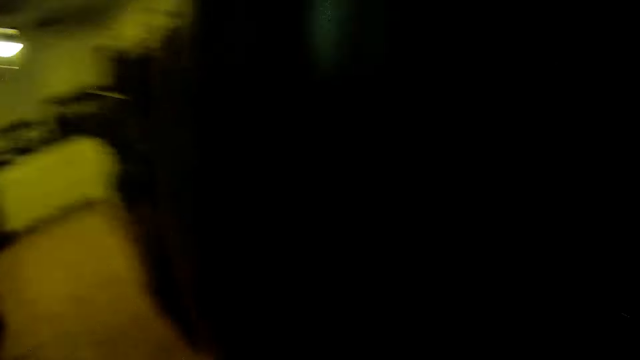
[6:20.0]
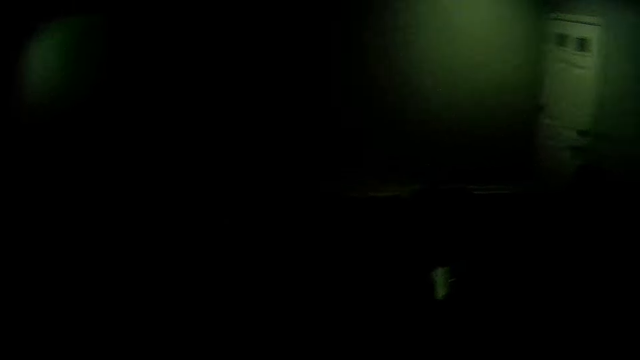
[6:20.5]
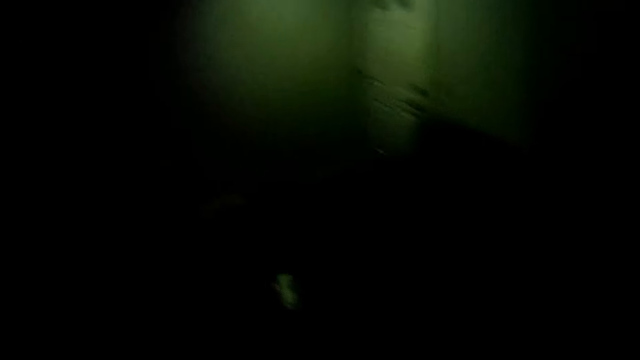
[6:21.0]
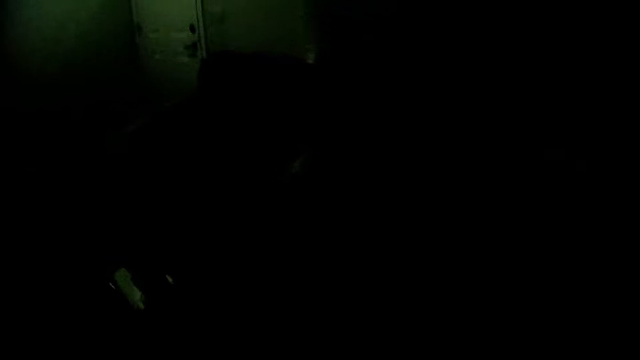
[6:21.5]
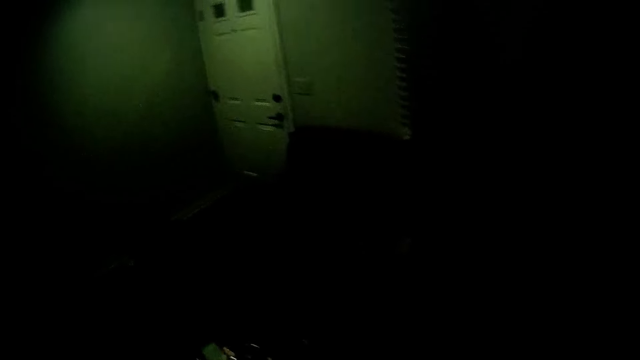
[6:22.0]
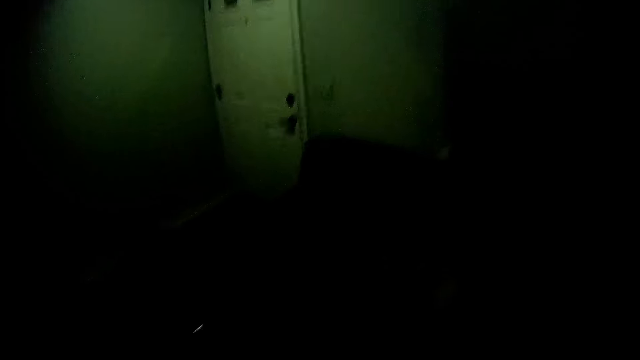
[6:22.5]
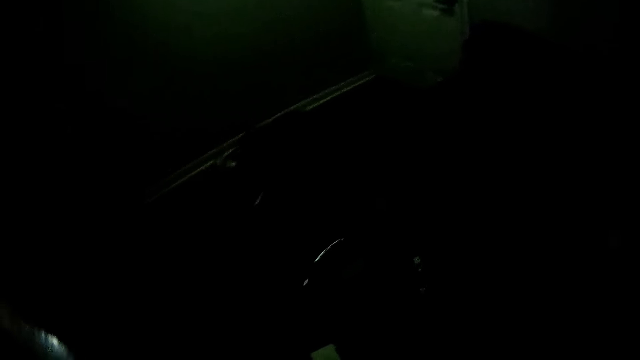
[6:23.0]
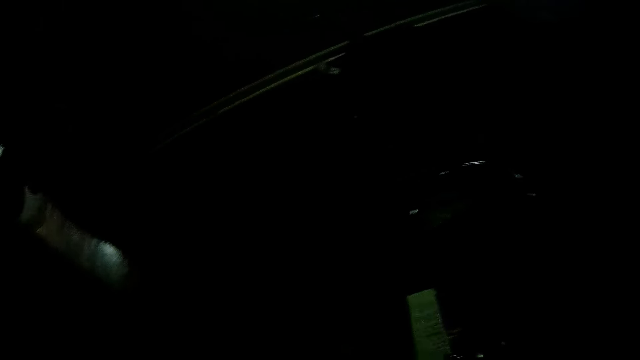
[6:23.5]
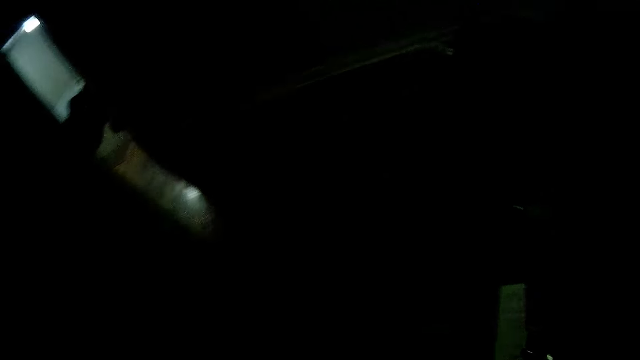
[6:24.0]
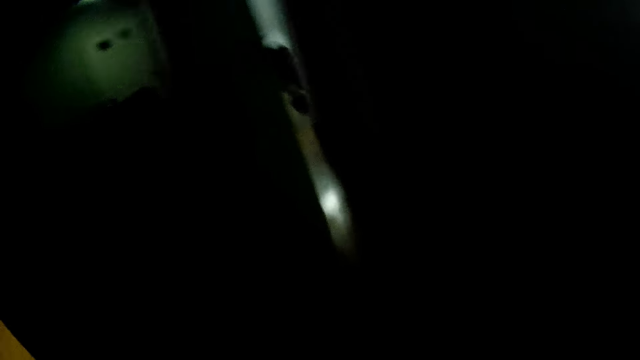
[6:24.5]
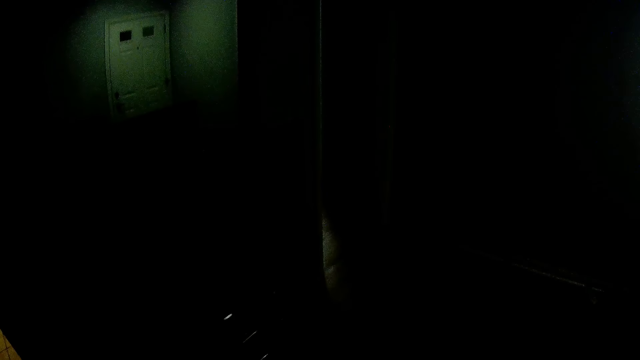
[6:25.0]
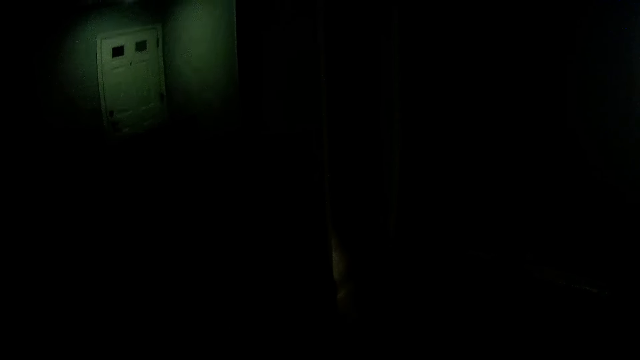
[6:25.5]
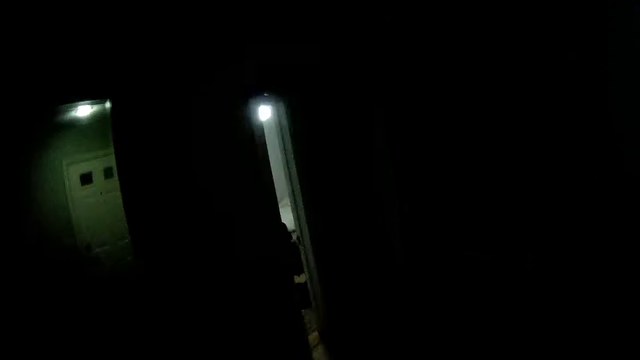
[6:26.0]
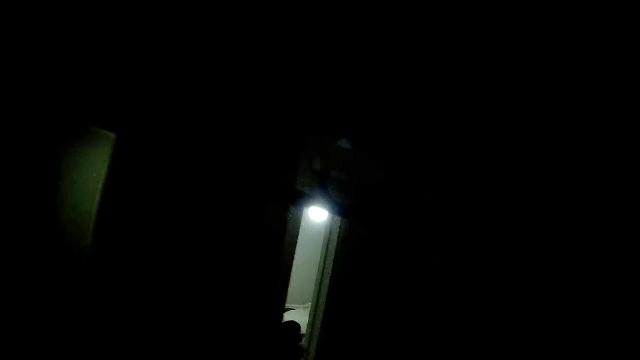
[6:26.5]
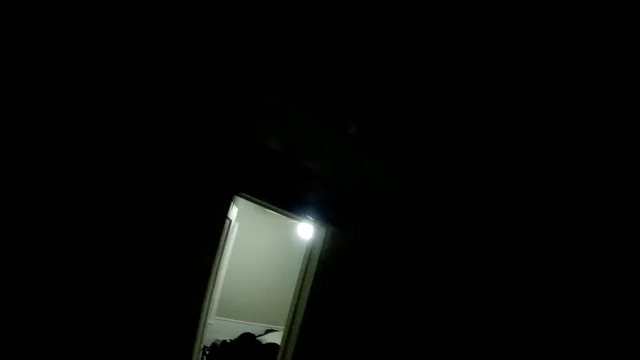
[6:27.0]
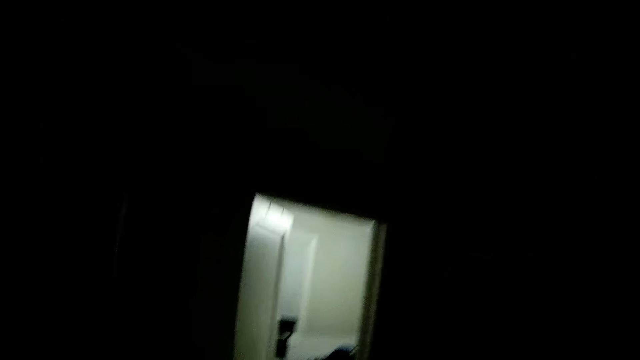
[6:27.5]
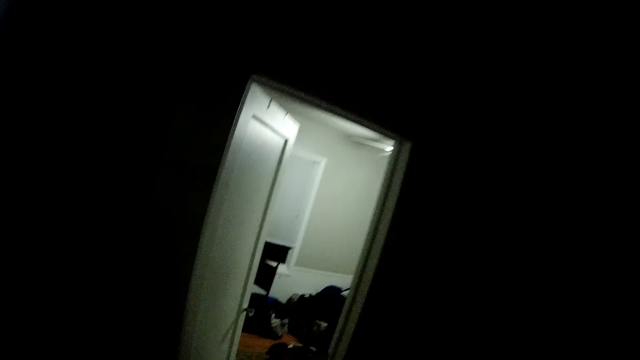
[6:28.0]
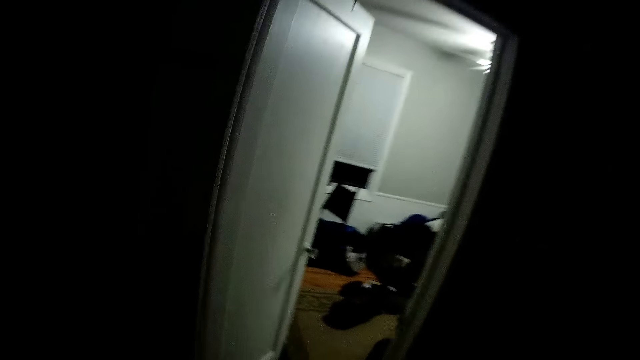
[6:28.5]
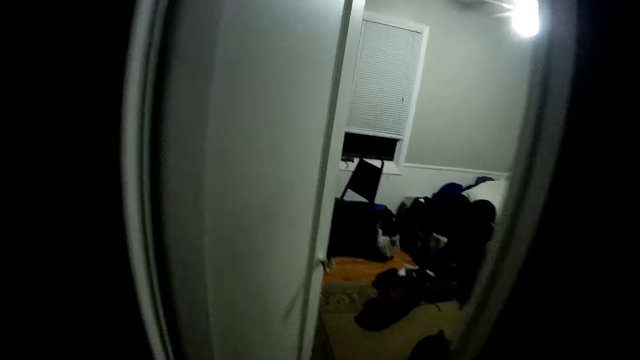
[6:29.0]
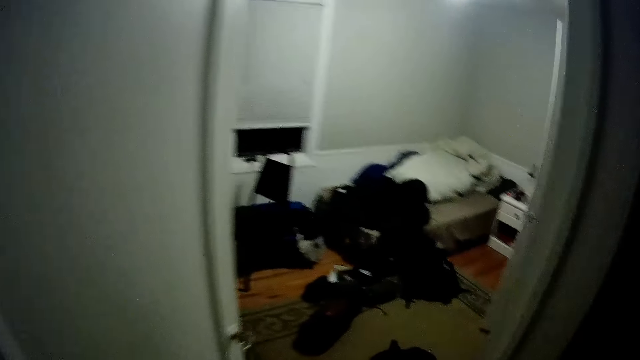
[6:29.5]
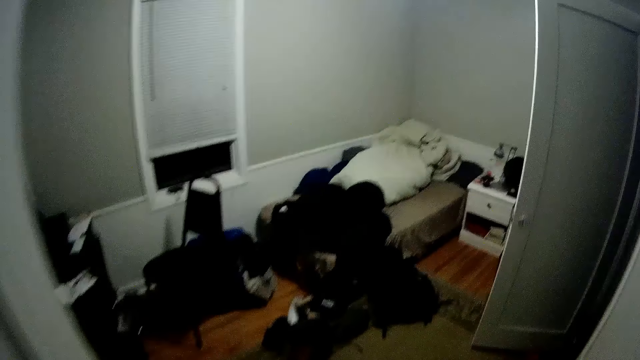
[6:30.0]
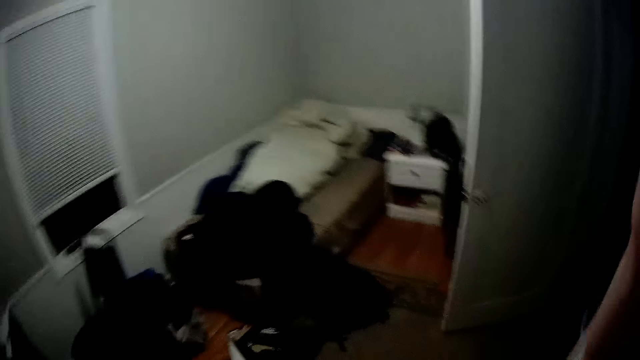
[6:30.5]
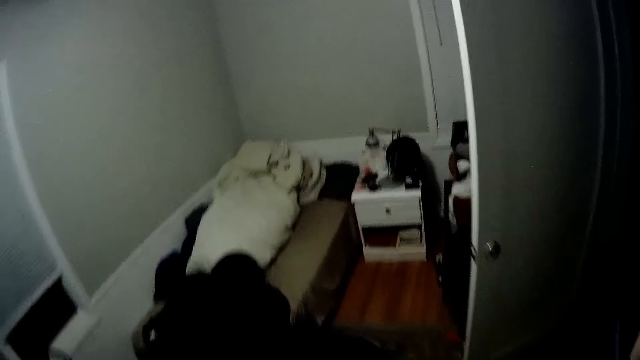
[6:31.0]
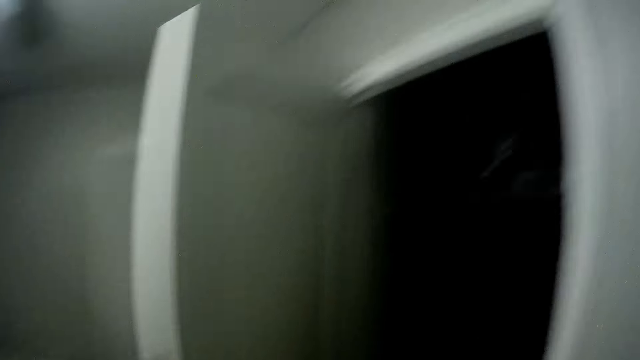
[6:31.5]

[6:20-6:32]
The camera wearer walks in the house.

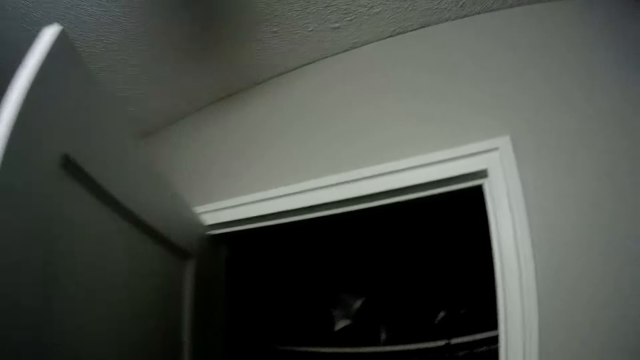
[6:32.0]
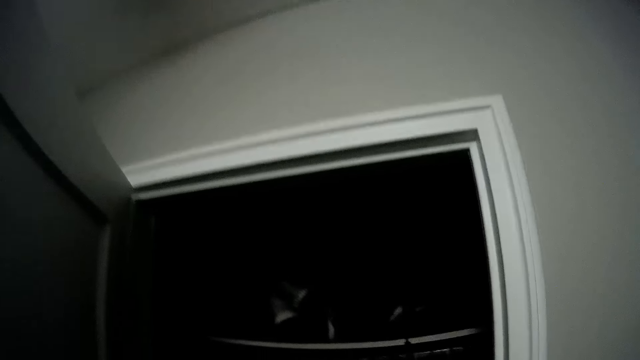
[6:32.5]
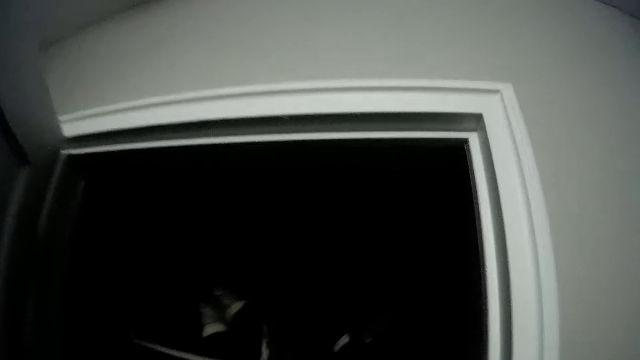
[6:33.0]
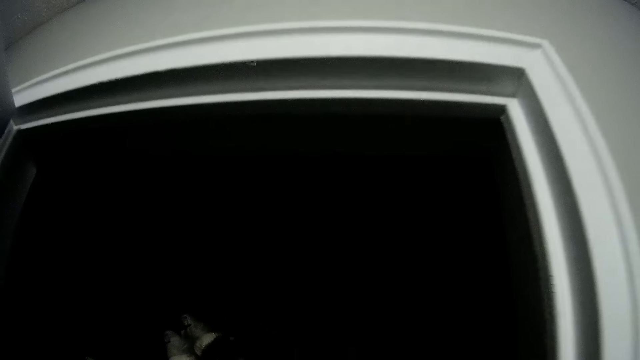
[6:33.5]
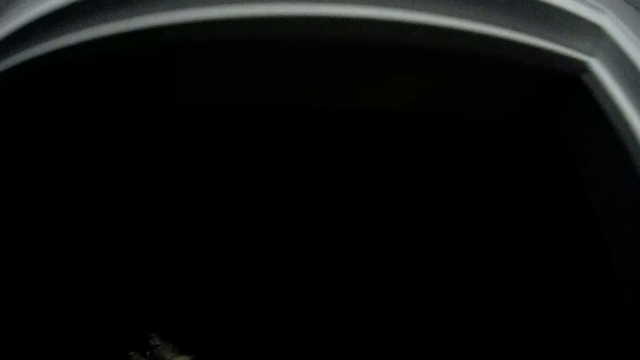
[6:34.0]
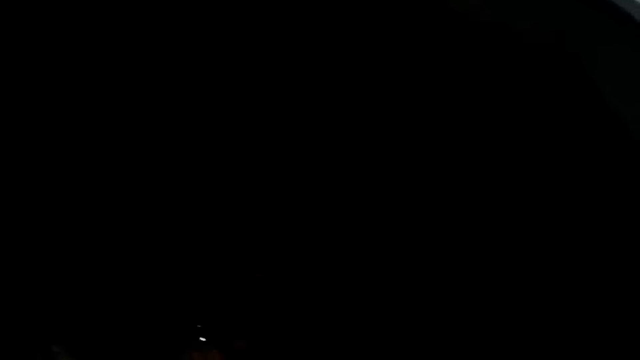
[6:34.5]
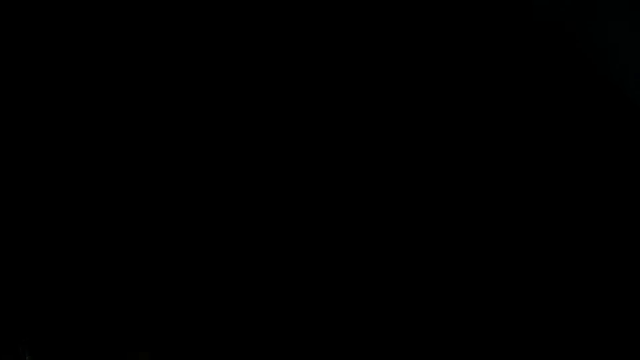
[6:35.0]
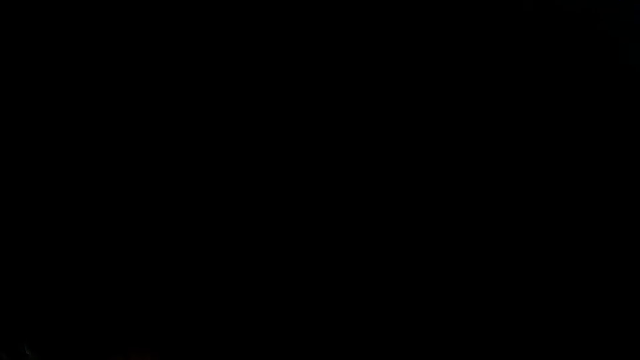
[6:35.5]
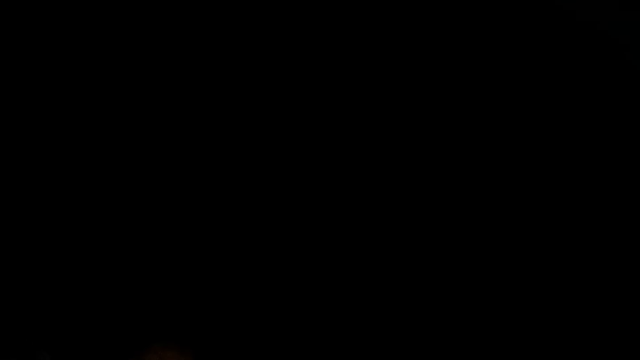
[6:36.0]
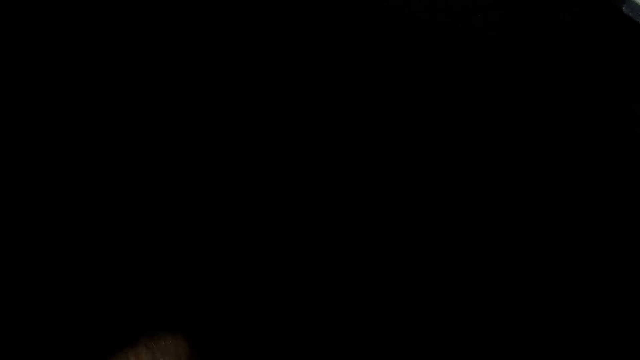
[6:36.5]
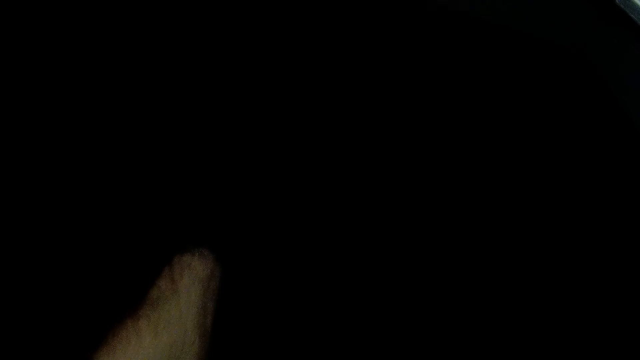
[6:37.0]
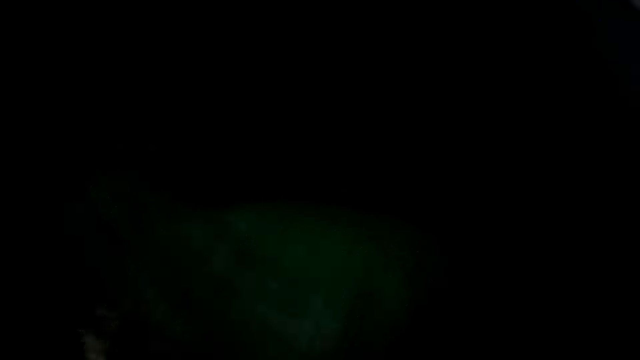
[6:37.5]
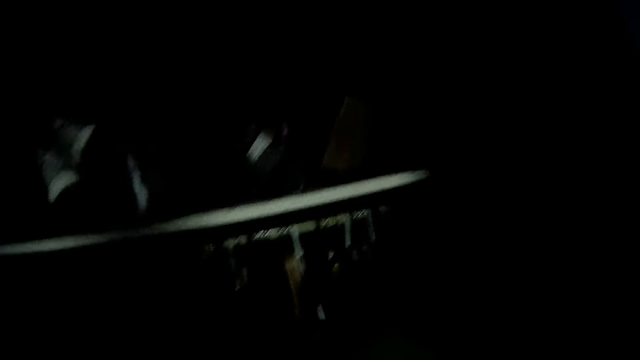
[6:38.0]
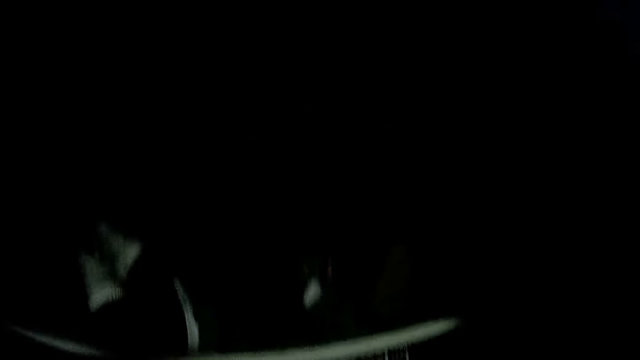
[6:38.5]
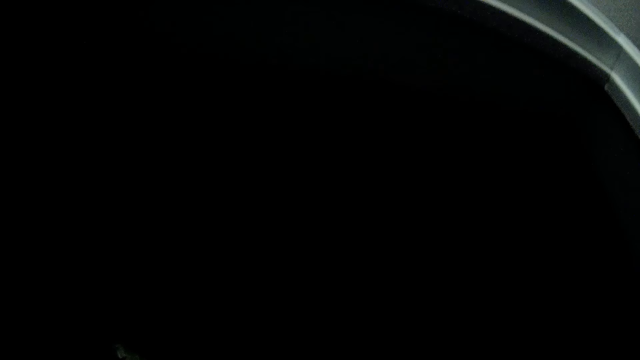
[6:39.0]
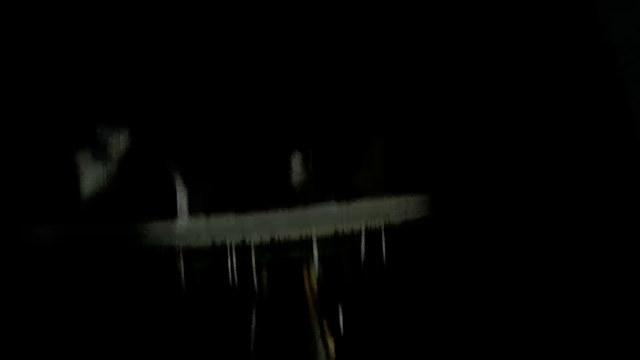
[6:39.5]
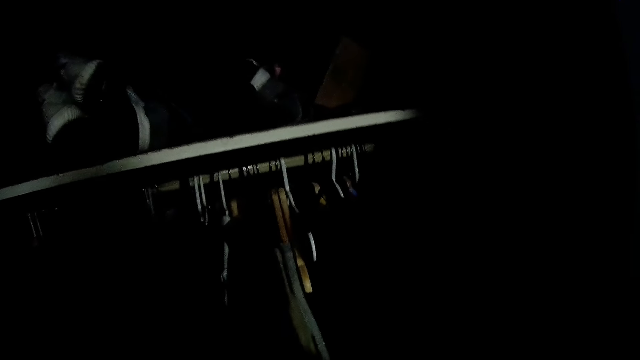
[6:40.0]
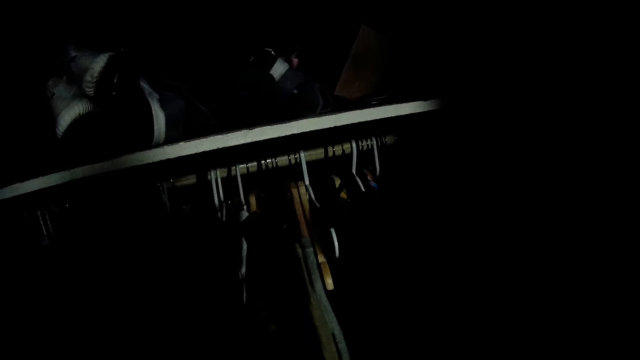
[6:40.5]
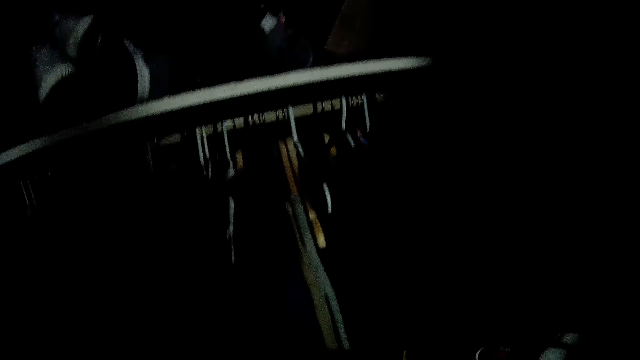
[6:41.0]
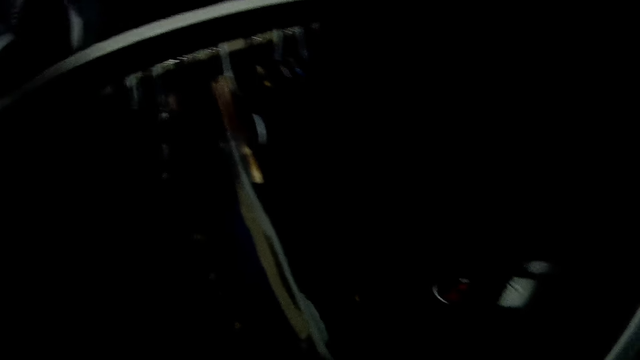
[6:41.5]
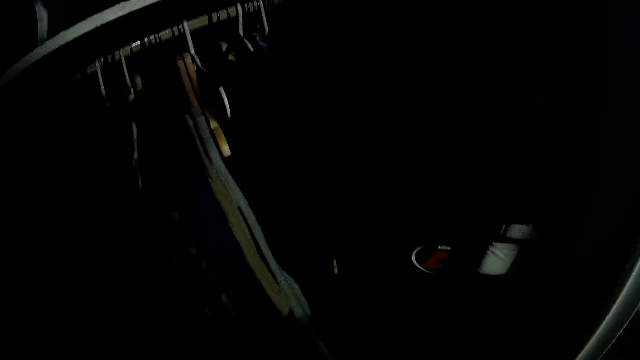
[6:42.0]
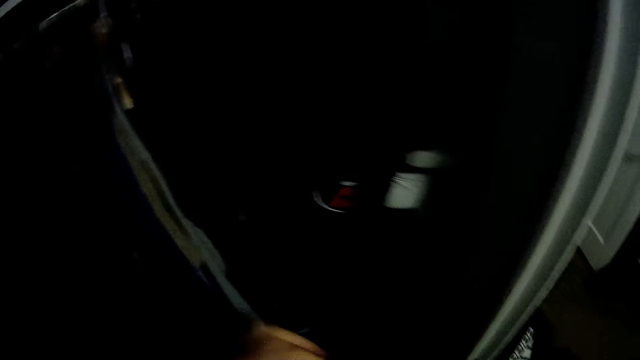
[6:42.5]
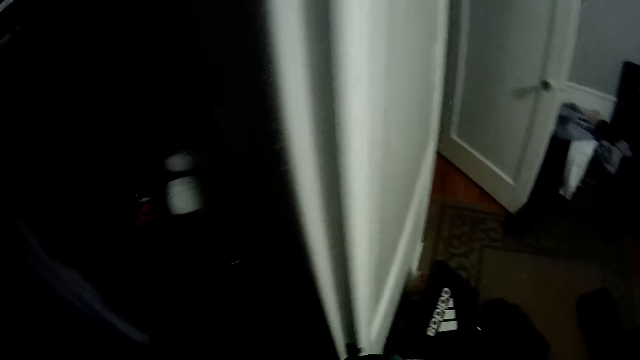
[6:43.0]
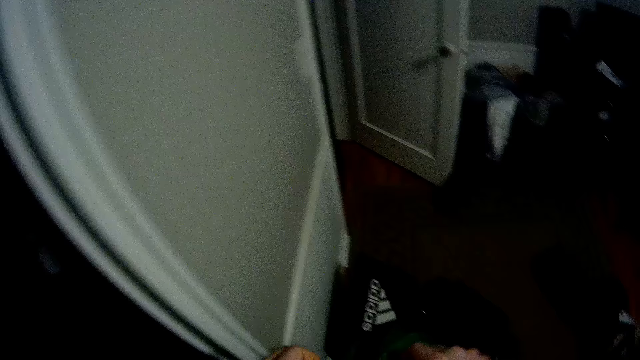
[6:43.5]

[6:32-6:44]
The camera wearer holds a cloth. They walk in the house.
